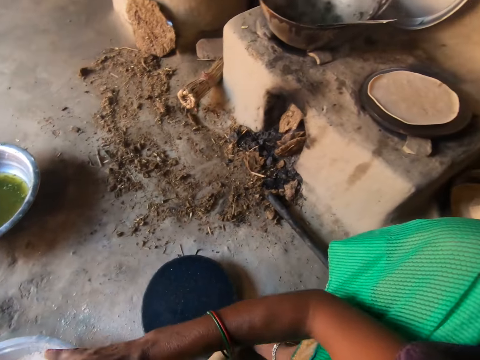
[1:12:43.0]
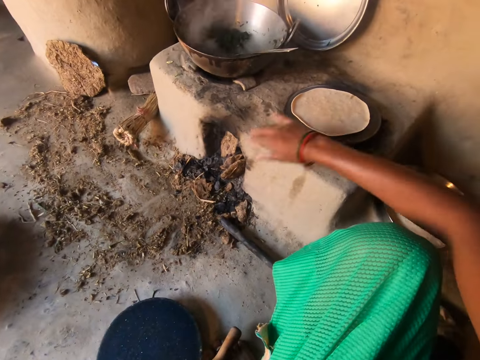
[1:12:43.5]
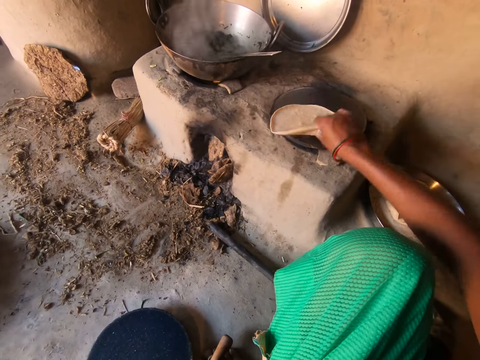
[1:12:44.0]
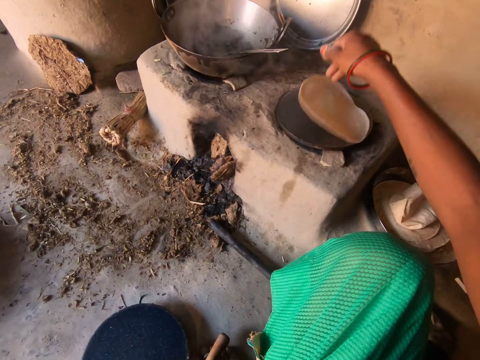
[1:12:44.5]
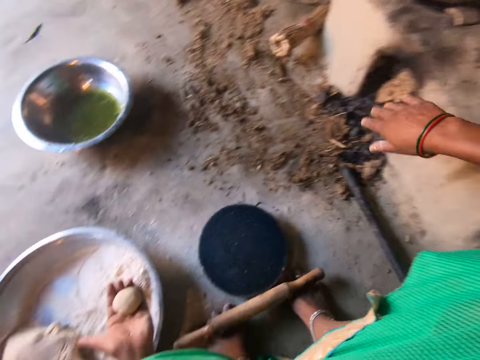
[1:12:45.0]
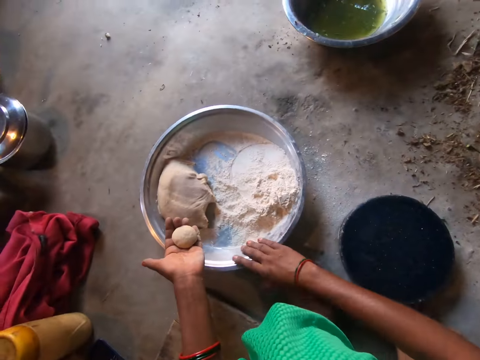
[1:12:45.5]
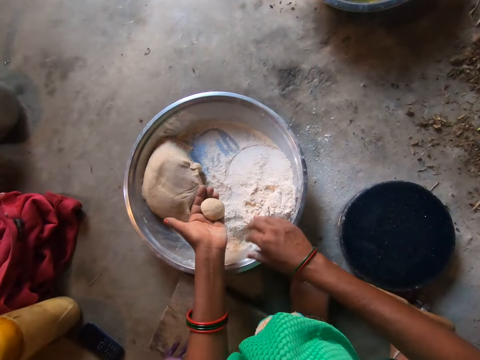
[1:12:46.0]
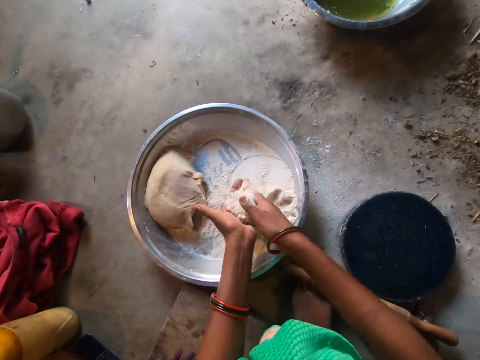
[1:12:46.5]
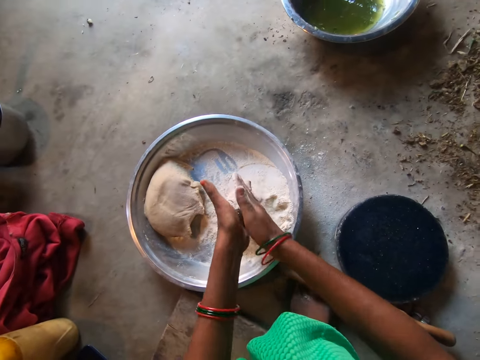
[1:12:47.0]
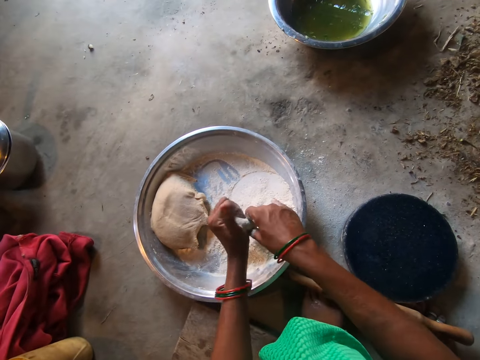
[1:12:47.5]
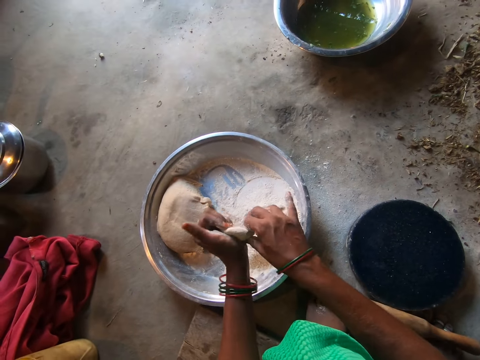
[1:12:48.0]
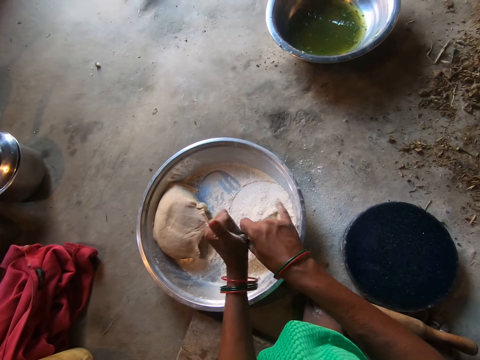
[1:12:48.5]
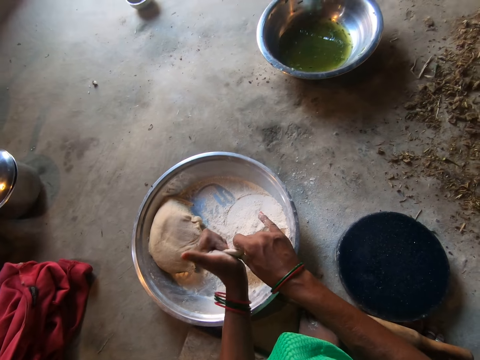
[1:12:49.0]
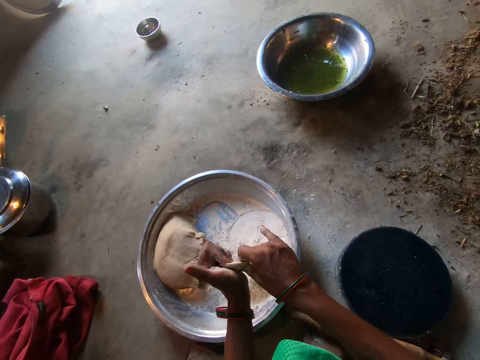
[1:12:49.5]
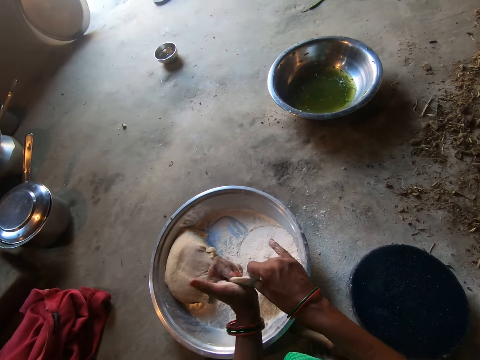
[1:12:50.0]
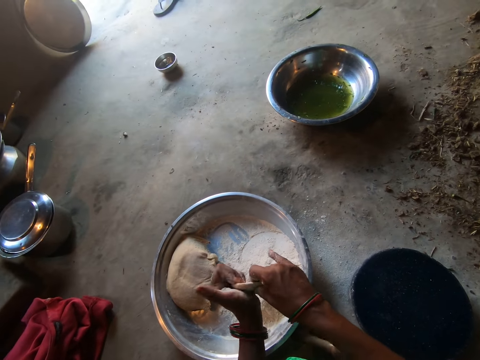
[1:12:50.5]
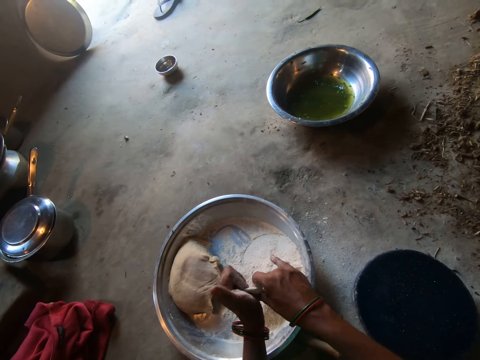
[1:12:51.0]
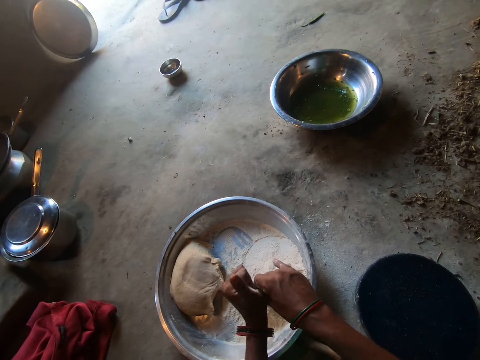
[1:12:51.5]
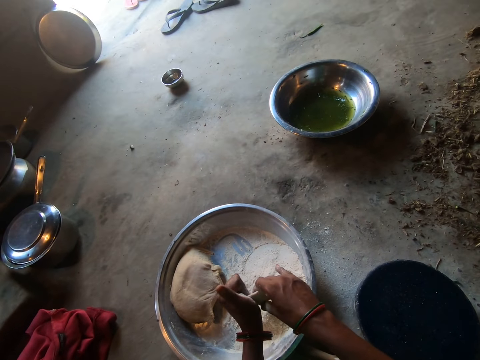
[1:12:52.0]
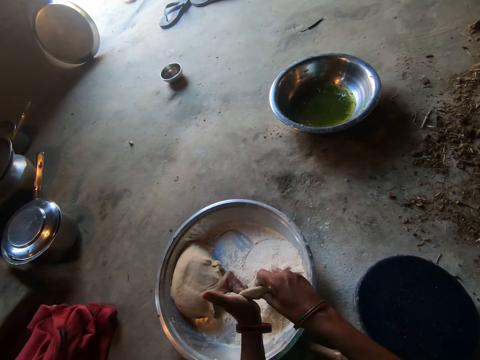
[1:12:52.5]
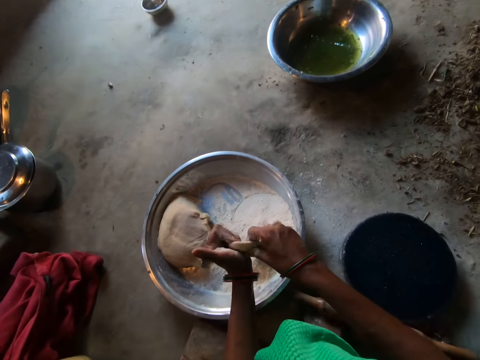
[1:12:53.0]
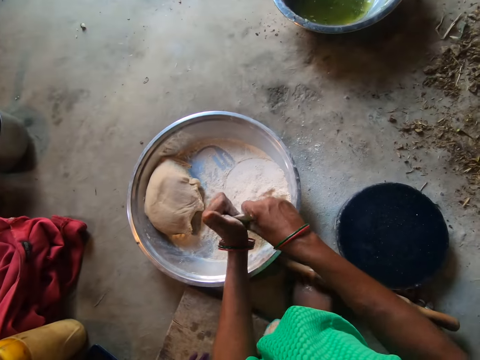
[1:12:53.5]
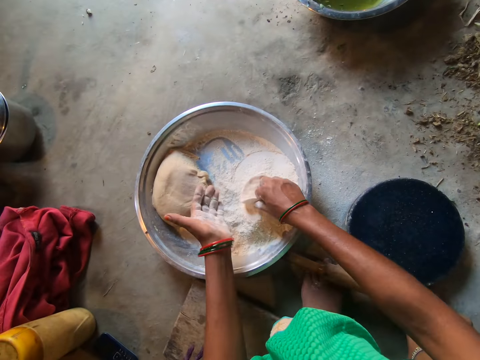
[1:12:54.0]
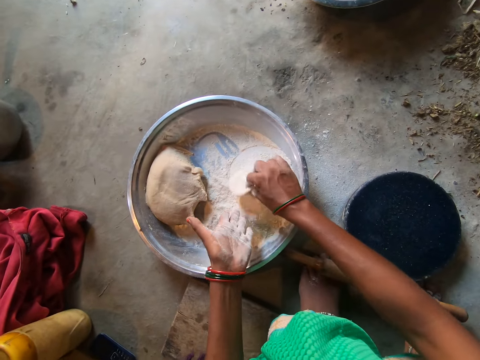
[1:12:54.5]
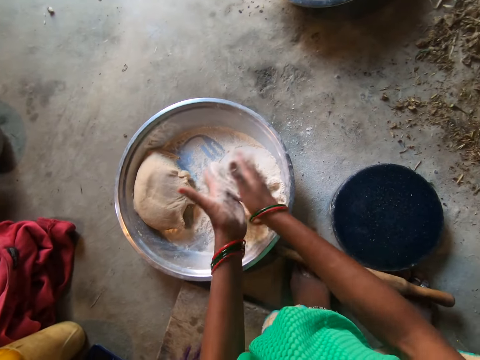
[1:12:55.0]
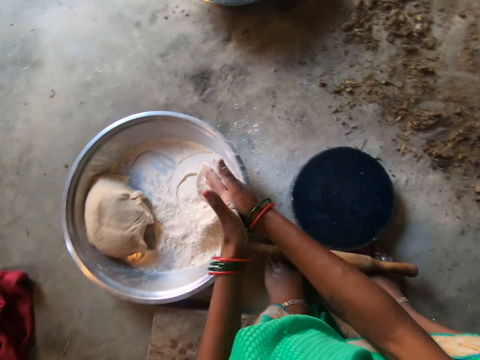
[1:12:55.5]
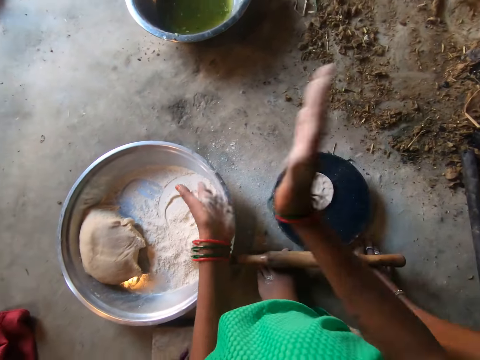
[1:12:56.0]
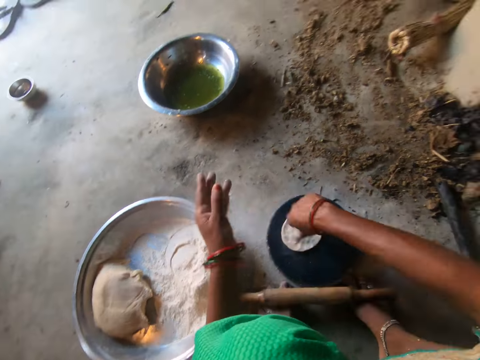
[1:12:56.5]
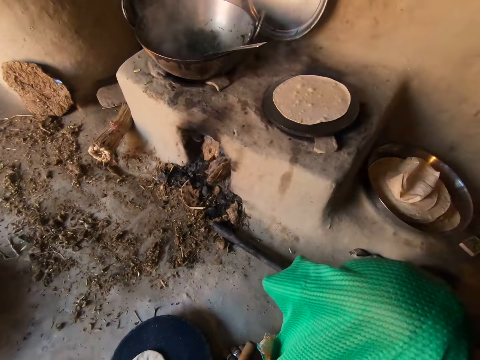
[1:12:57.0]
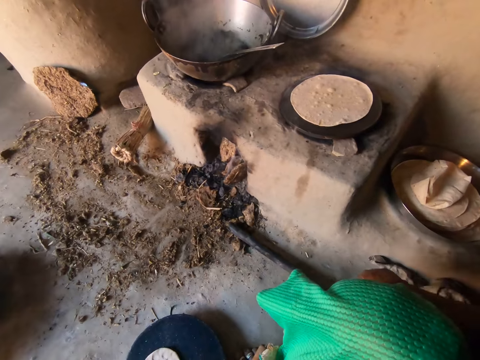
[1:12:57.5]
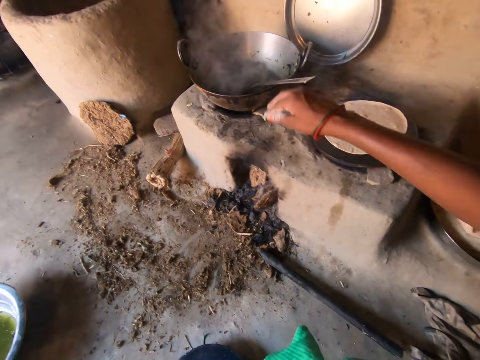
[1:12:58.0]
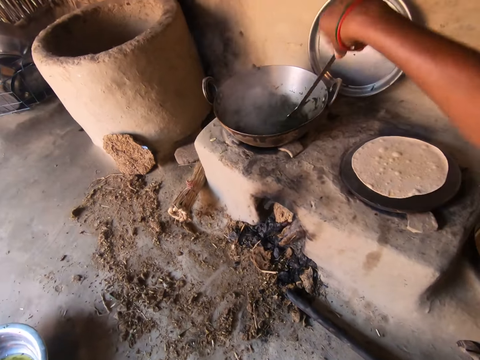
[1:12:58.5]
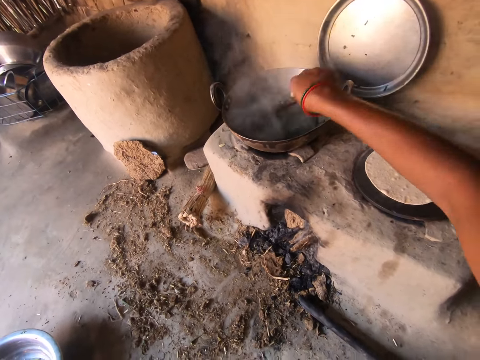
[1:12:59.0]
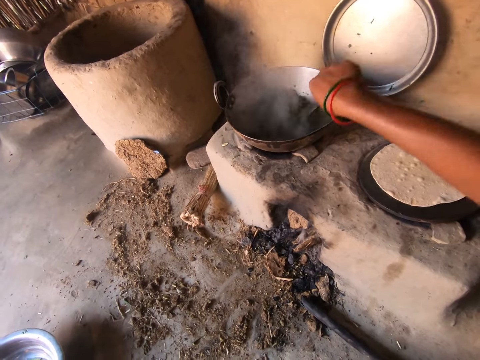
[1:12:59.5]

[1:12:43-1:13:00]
The camera wearer adjusts the dough on the griddle with her right hand. She sprinkles flour on the dough with her right hand. She shapes the dough with both hands. She kneads the dough. She places the dough in the flour on the tray with her right hand. She dusts the flour from the dough with both hands. She puts the dough on a rolling board with both hands. She dusts the flour from her hands. She stirs vegetables in a pan with a spoon in her right hand.

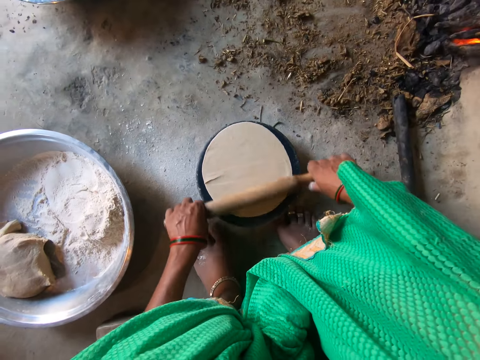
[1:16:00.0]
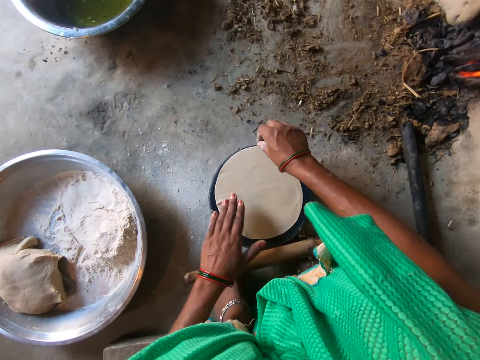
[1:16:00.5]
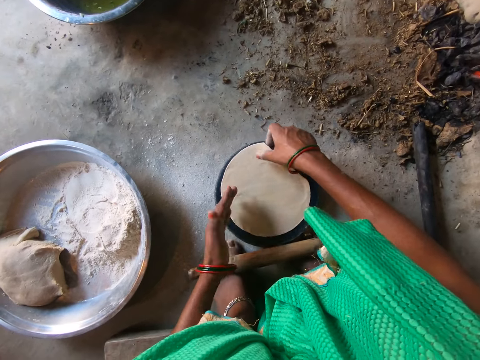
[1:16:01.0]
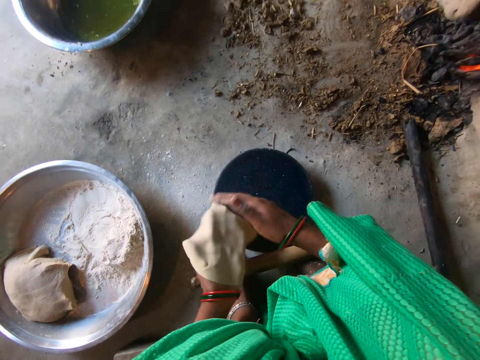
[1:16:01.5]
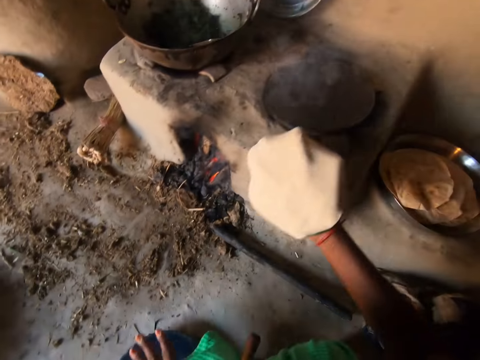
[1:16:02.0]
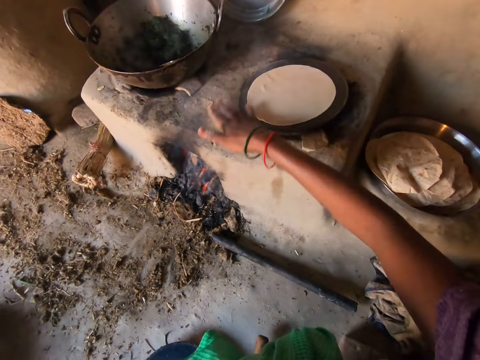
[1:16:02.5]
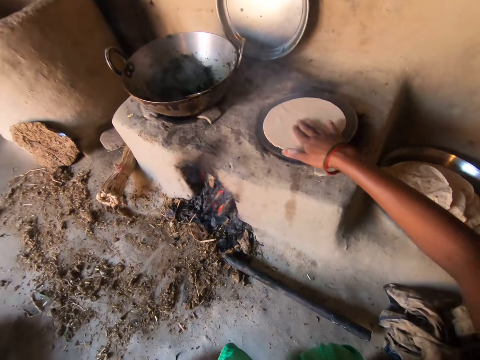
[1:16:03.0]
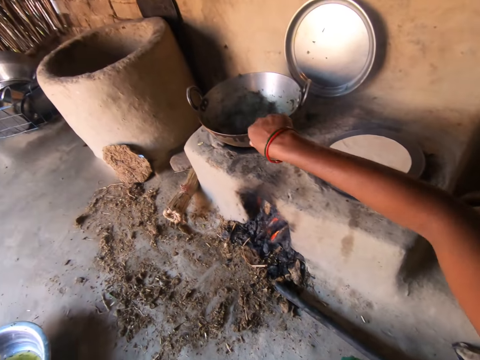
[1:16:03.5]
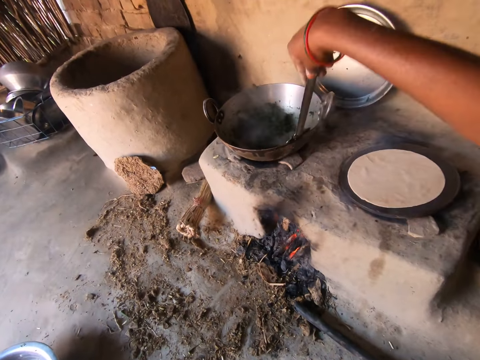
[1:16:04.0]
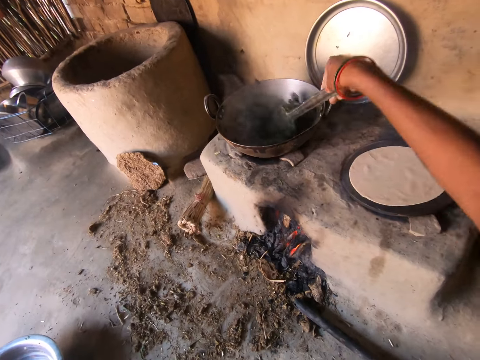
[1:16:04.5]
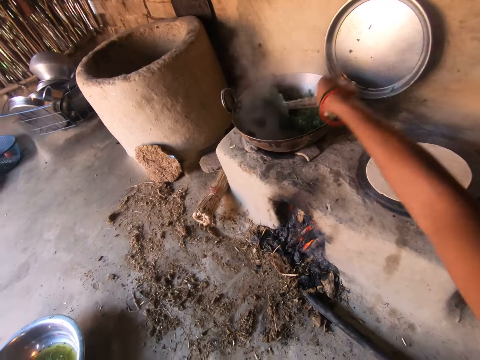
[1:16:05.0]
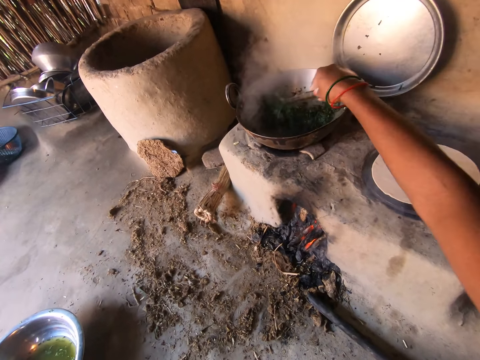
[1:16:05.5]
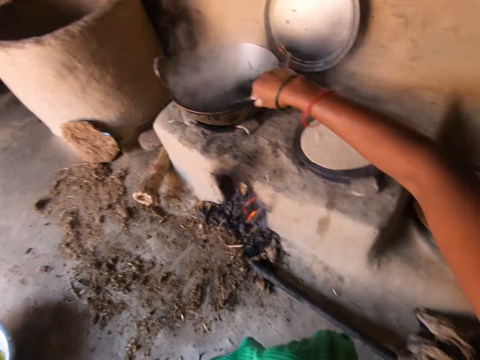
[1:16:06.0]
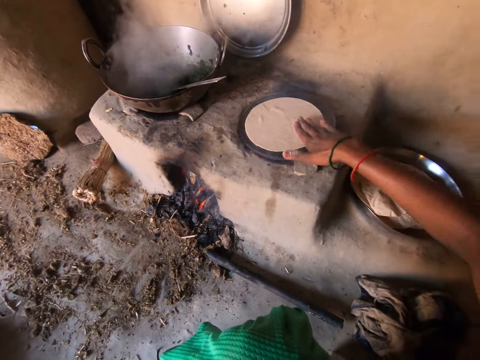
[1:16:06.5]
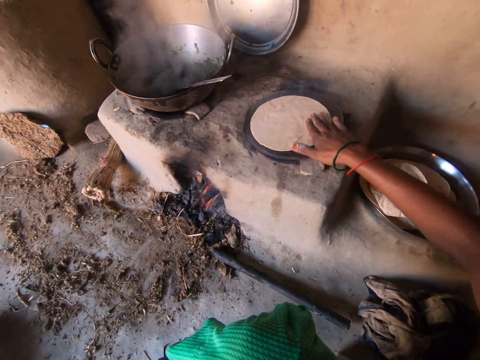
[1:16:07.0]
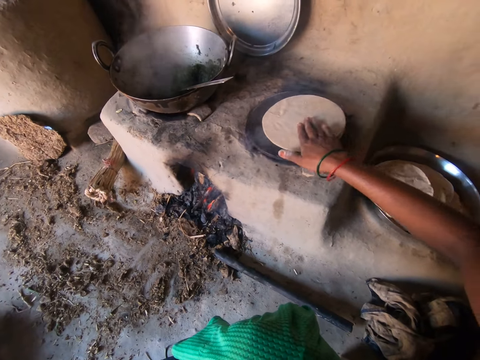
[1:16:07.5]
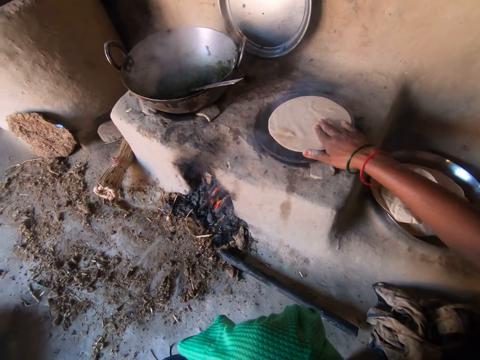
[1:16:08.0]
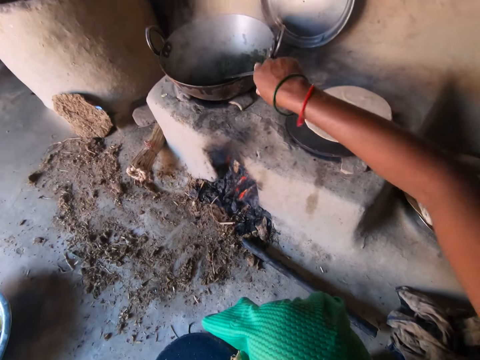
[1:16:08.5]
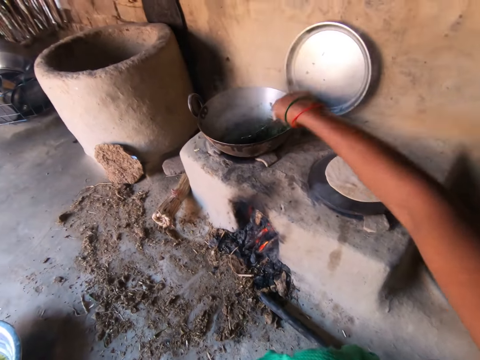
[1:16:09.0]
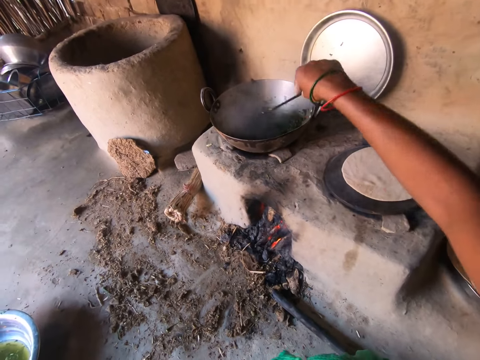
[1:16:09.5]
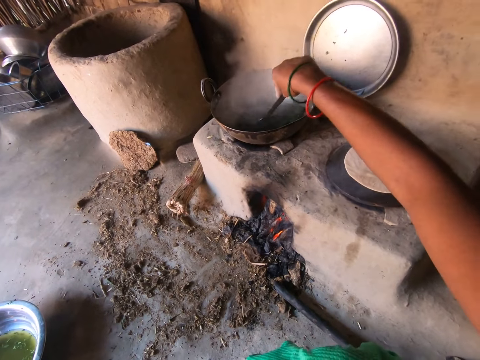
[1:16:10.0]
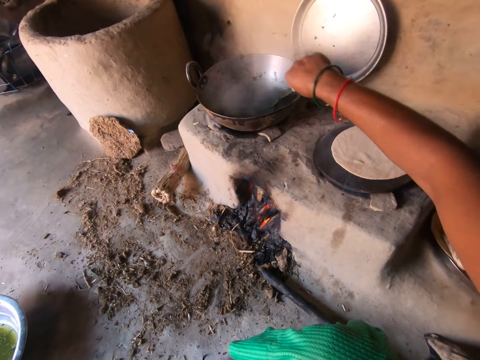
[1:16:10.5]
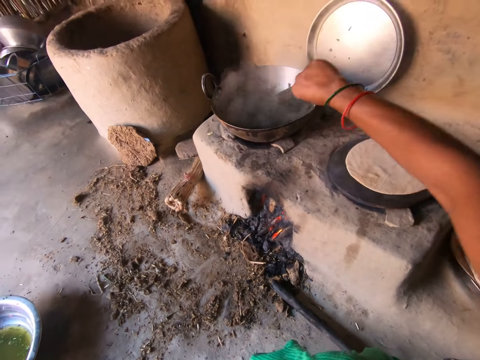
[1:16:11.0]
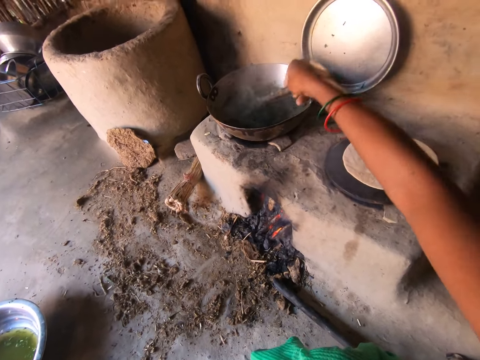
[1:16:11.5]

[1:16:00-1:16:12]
The camera wearer moves the dough to the griddle with both hands. She stirs vegetables in the pan with the spoon in her right hand. She adjusts the dough on the griddle with her right hand. She stirs the vegetables in the pan with the spoon in her right hand.
